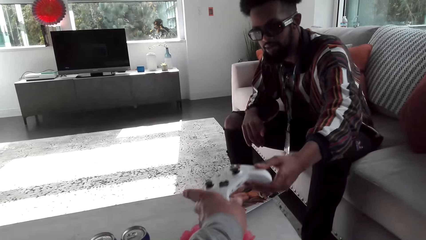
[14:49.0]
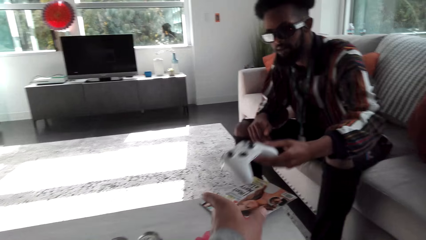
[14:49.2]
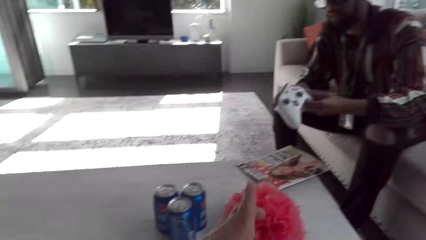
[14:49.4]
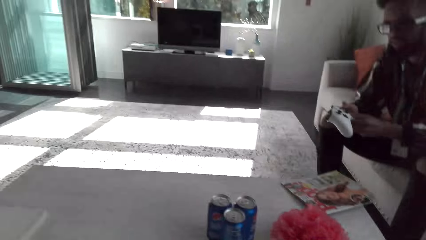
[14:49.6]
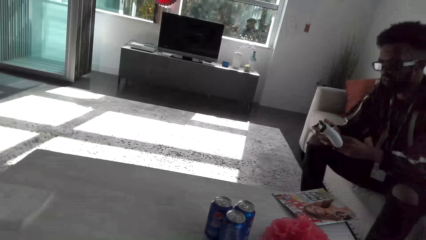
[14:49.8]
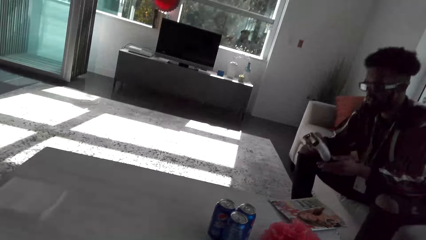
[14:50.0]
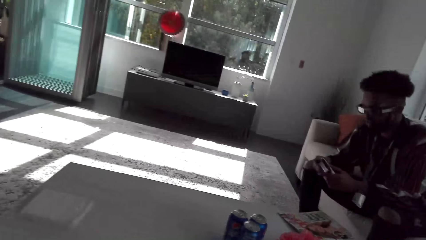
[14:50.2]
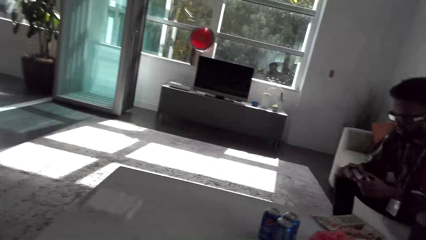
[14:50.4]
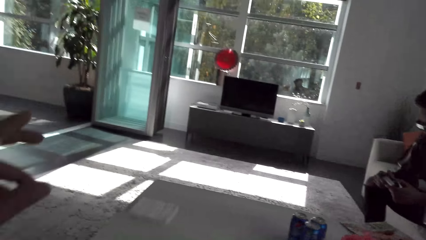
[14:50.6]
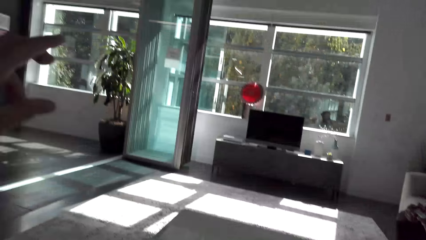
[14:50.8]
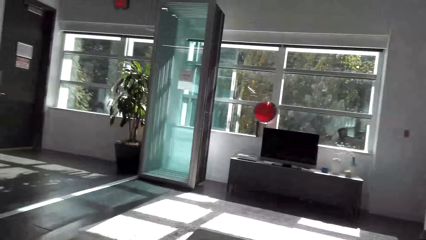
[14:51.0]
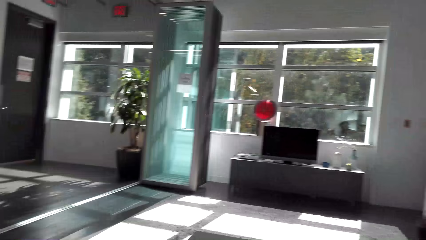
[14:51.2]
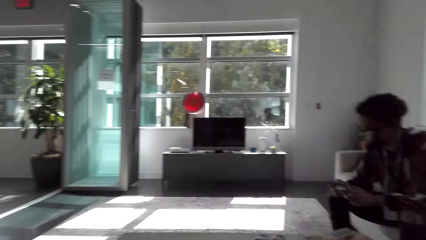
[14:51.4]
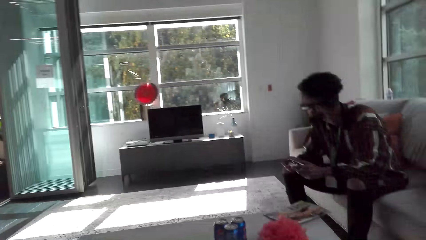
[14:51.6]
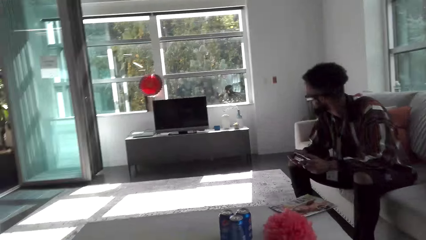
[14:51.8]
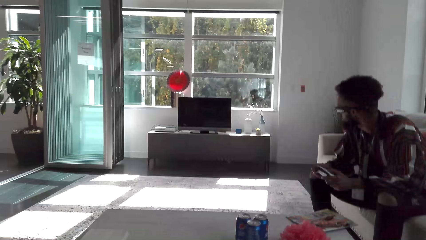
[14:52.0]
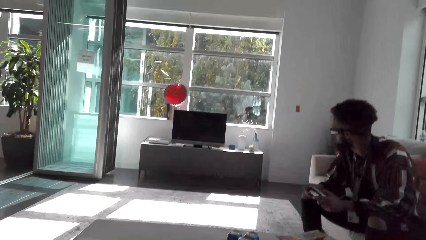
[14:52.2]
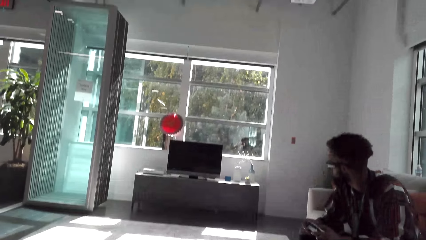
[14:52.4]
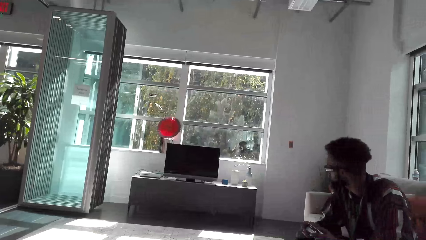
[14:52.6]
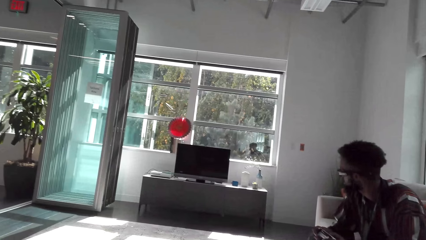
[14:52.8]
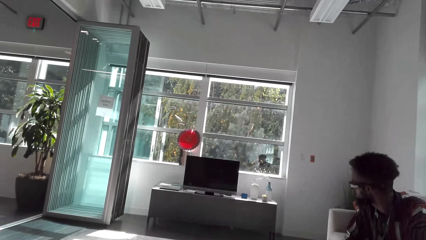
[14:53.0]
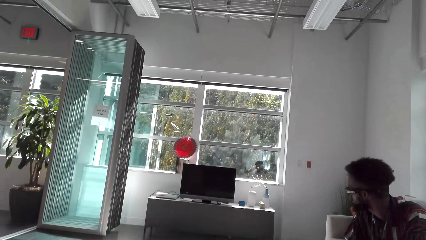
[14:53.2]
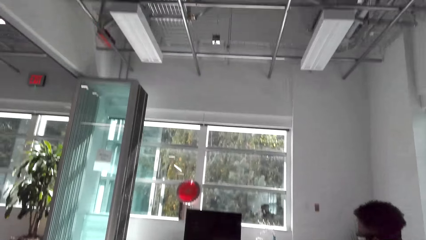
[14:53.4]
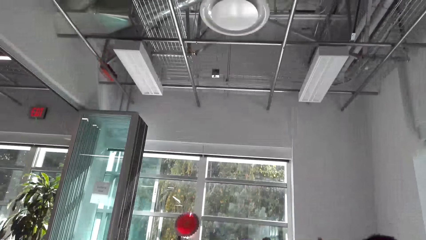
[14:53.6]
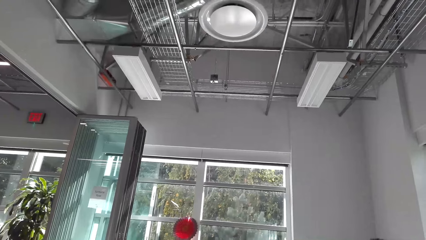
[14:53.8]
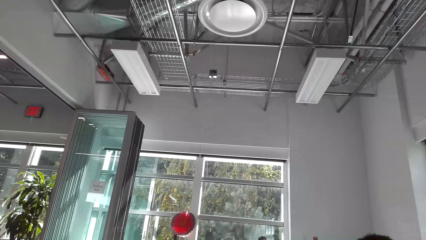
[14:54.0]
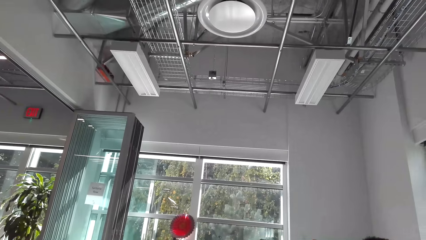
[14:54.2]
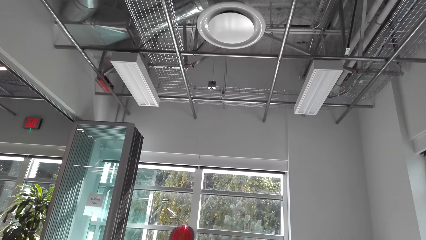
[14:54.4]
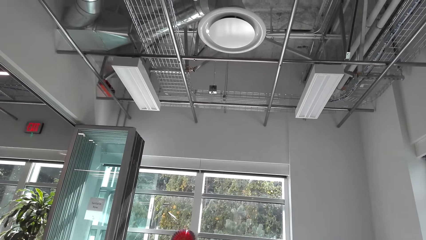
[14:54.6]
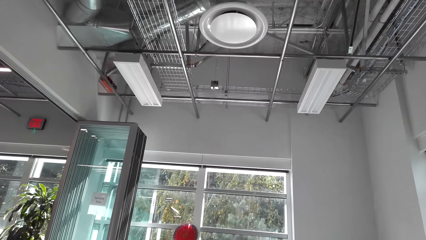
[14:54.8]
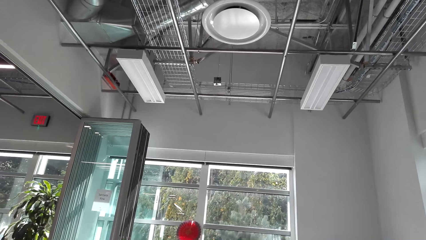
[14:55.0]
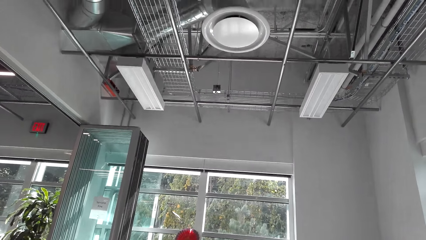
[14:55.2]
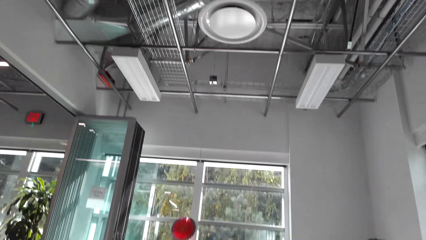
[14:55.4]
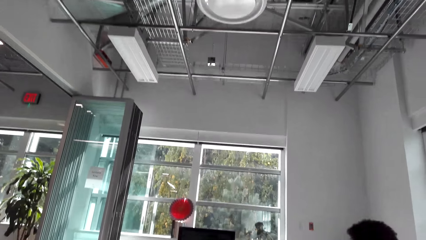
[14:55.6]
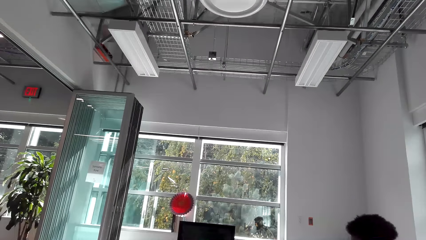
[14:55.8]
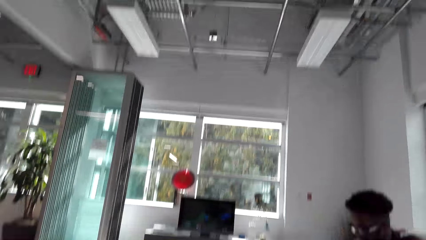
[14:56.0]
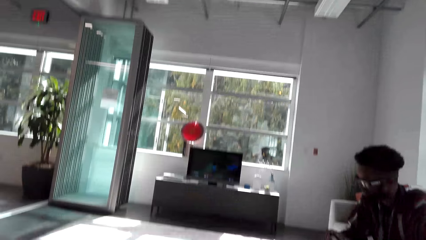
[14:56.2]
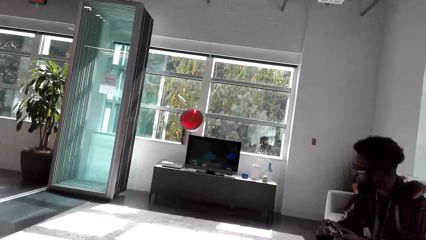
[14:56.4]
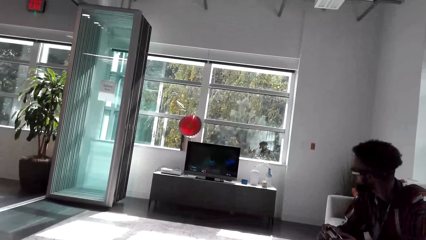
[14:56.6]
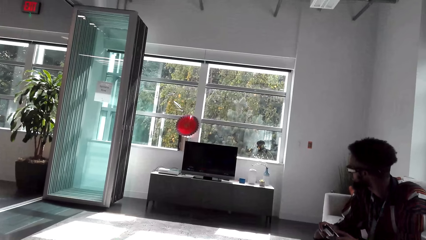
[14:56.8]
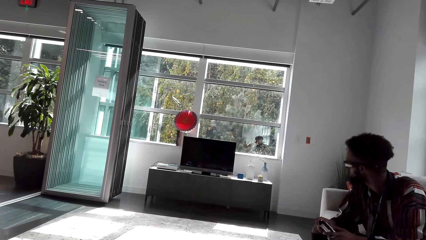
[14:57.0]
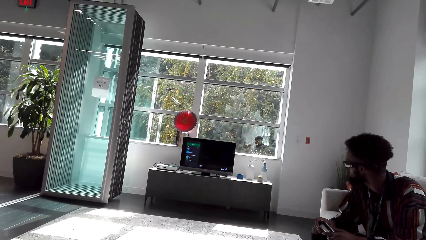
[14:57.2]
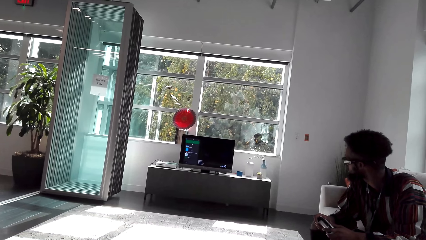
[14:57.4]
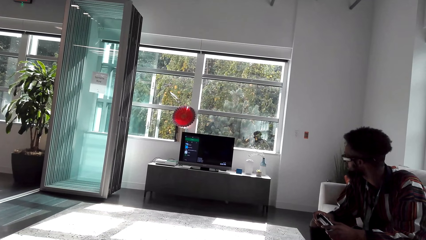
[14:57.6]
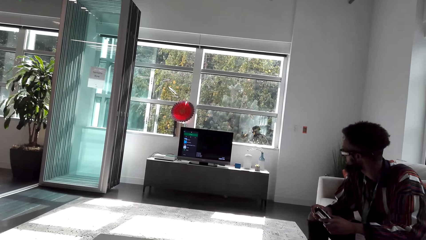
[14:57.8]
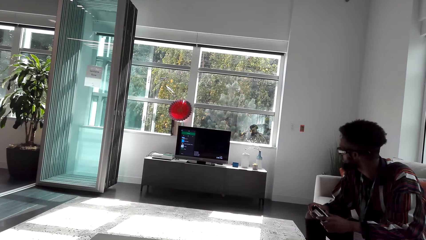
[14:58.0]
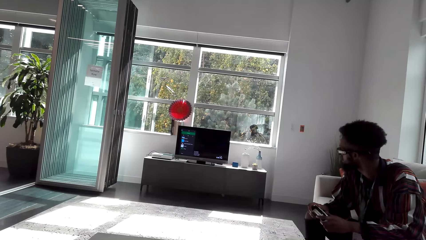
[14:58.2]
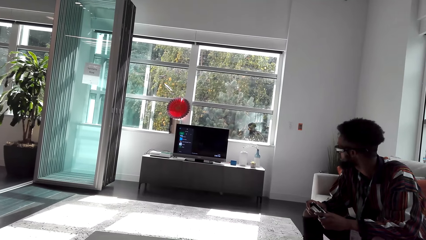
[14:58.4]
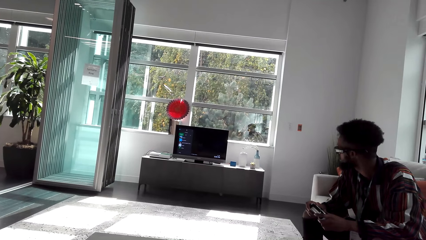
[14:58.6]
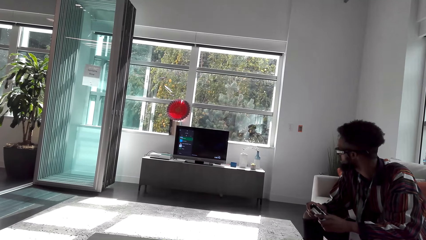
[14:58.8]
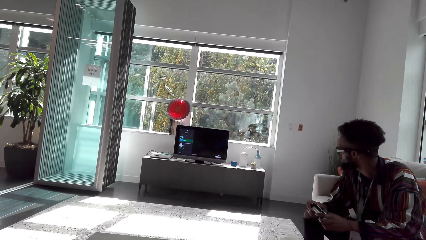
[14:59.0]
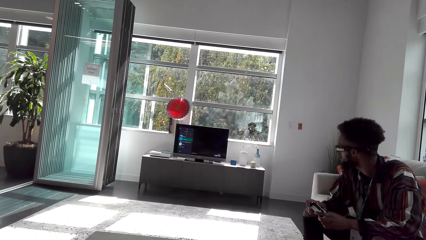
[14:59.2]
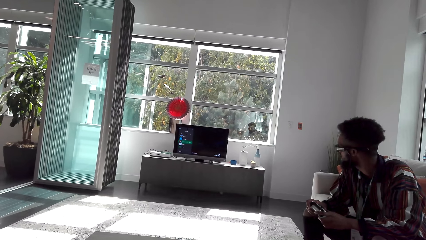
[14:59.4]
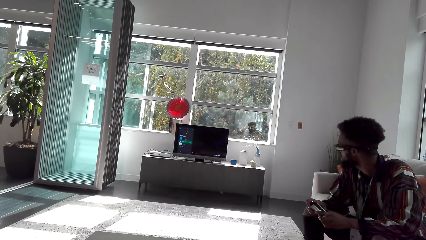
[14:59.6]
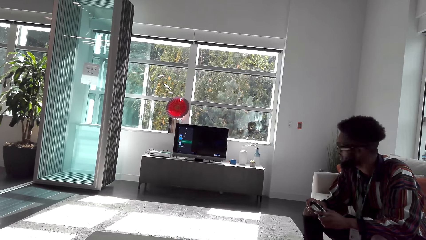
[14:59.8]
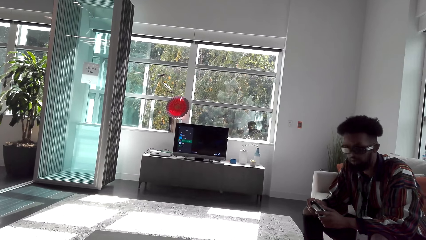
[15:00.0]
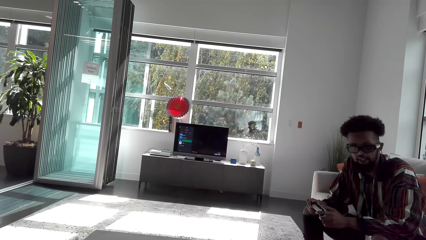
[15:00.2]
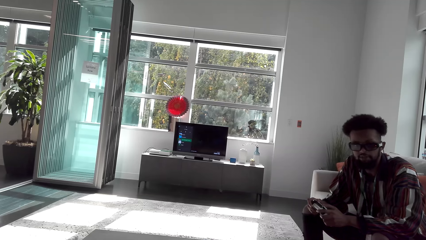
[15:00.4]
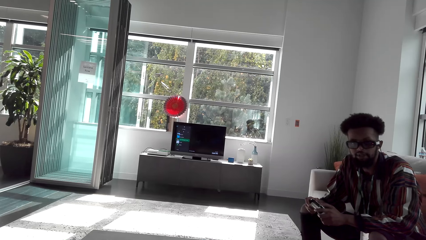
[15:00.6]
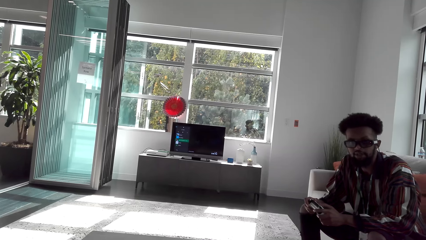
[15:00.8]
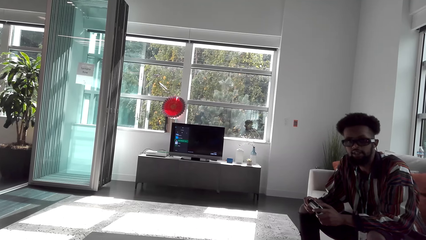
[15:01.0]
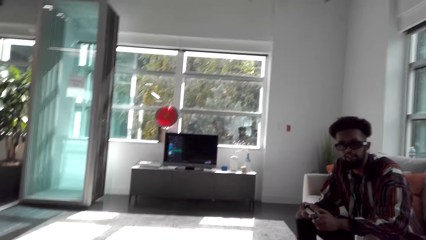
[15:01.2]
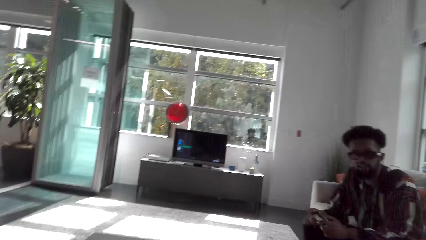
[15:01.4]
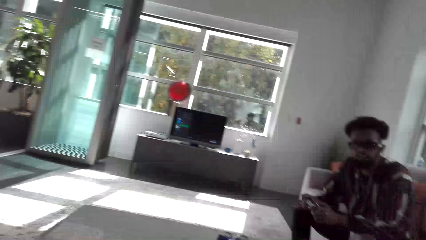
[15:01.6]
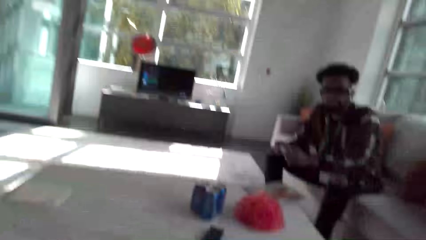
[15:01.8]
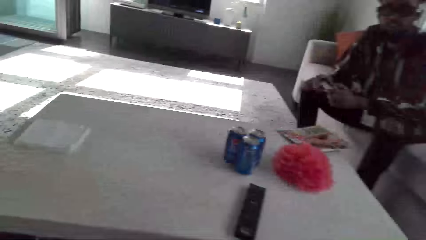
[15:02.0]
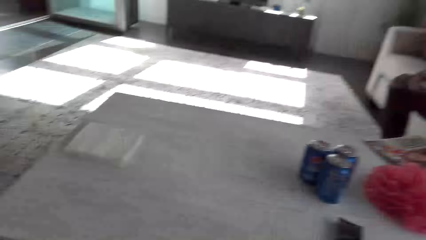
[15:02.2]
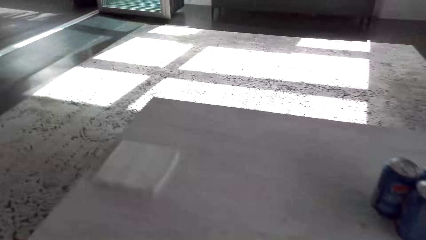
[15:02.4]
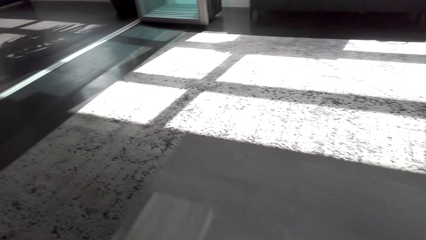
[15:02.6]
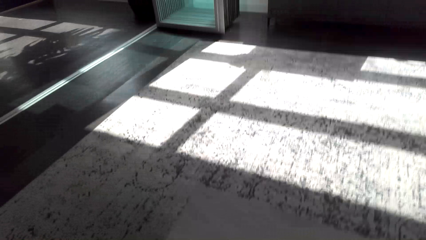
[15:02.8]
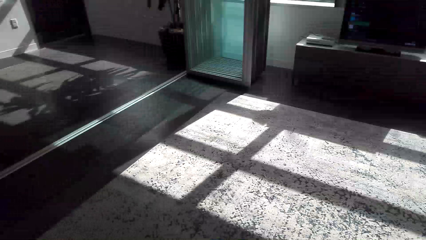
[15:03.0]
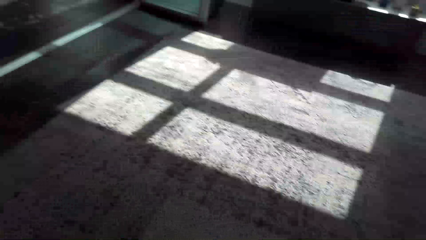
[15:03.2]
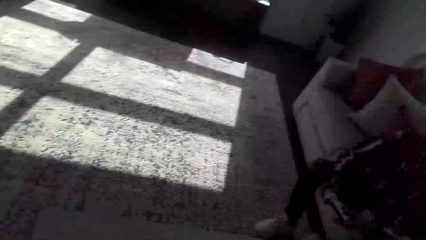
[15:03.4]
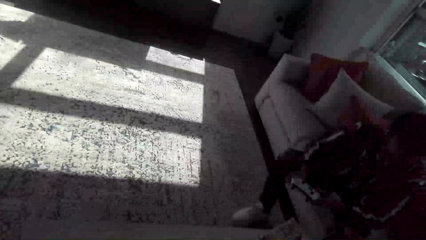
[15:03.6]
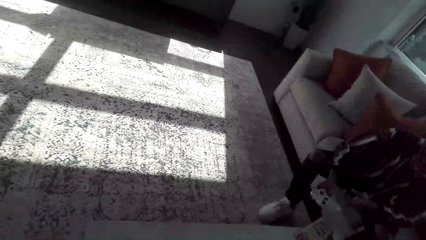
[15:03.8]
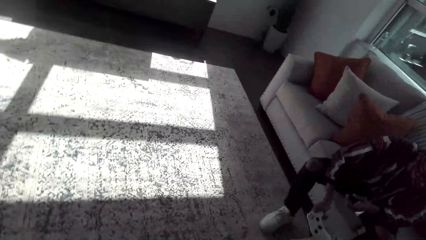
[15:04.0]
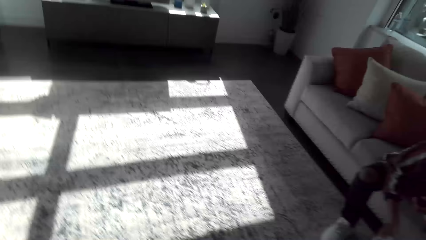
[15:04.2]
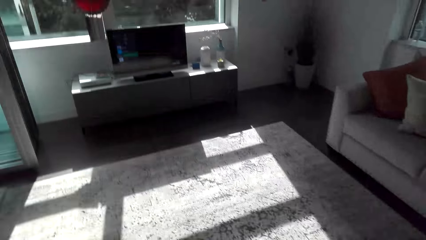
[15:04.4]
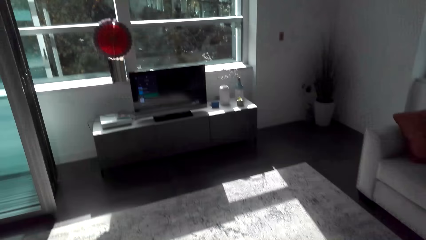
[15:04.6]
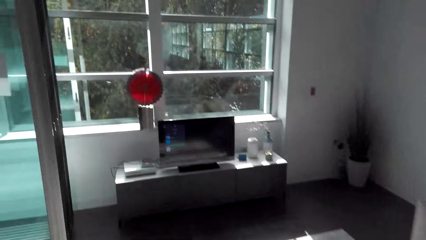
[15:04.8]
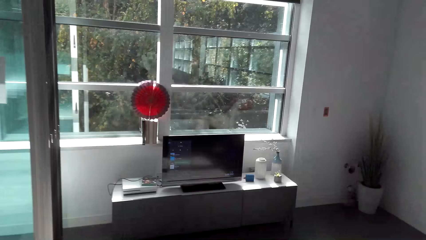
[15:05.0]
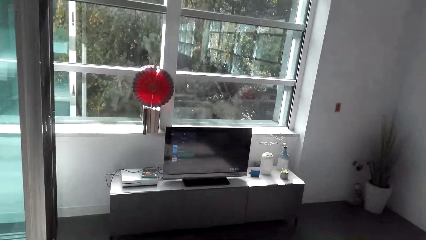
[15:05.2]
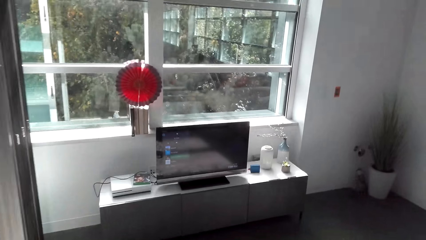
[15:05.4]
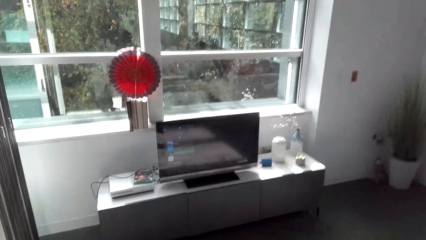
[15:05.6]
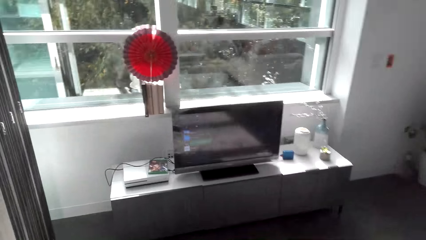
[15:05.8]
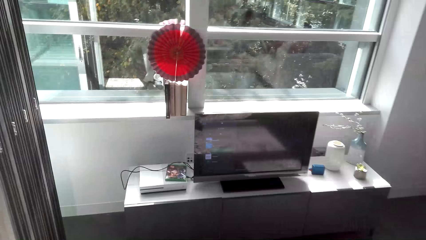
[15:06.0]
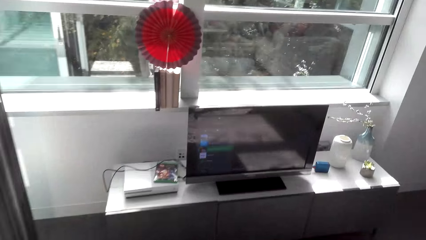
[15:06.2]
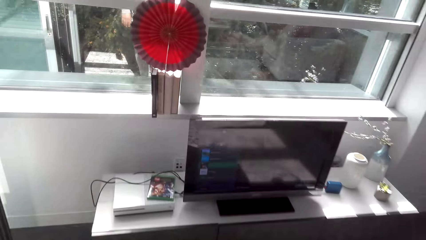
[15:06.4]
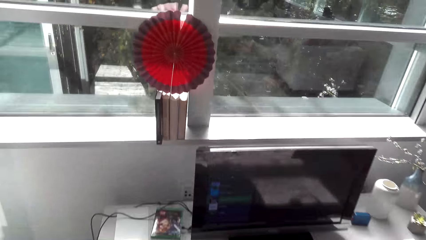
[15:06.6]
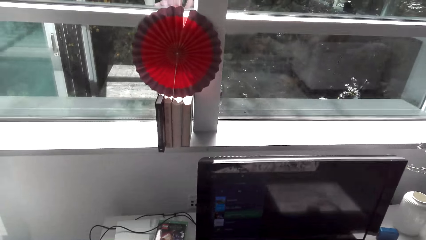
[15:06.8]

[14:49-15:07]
The camera wearer gives the game remote to the man. The man grabs the controller. The camera wearer looks around. The man holds the game remote. The camera wearer looks up, puts on the TV. The man speaks. The camera wearer speaks. They scroll the TV screen, stand up and move towards the TV.
